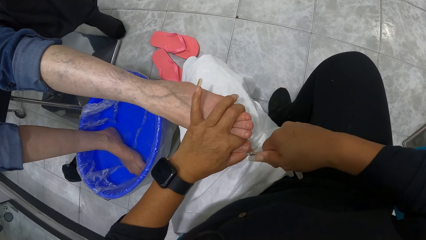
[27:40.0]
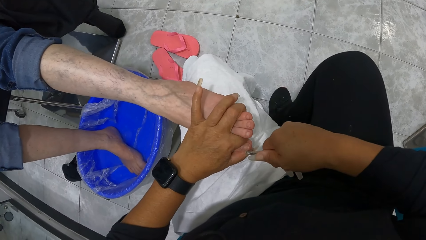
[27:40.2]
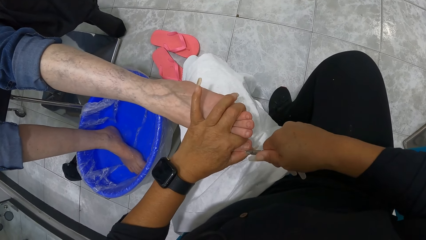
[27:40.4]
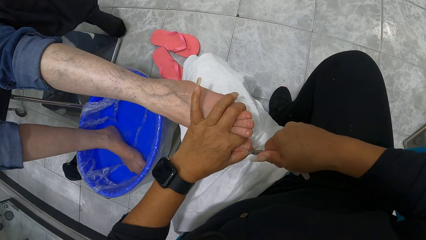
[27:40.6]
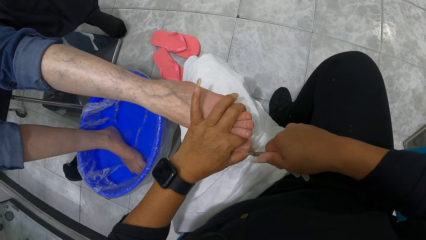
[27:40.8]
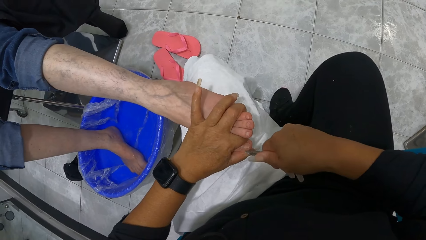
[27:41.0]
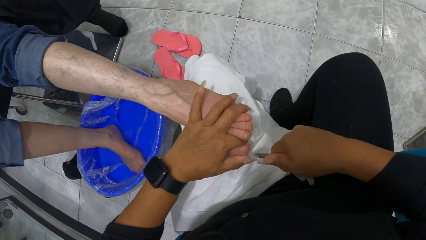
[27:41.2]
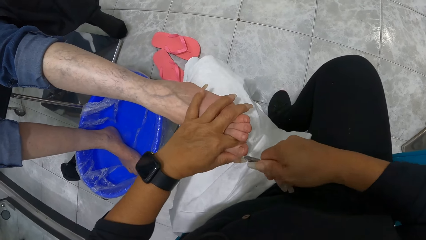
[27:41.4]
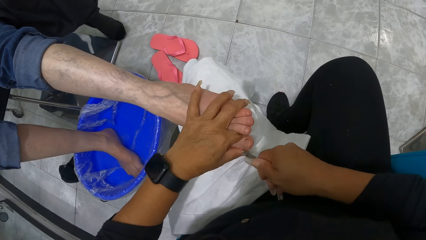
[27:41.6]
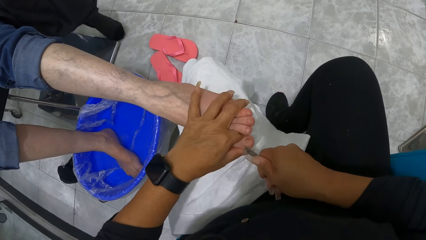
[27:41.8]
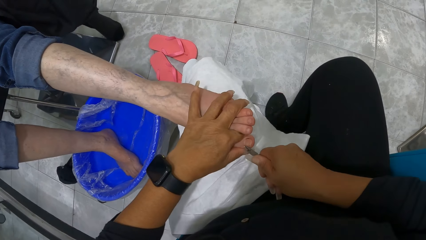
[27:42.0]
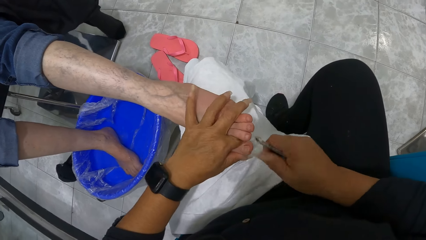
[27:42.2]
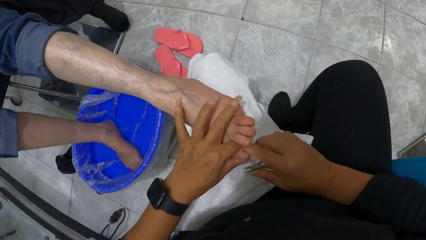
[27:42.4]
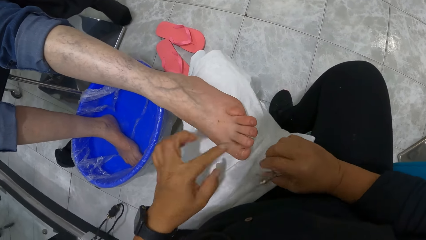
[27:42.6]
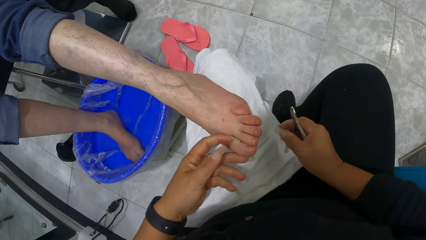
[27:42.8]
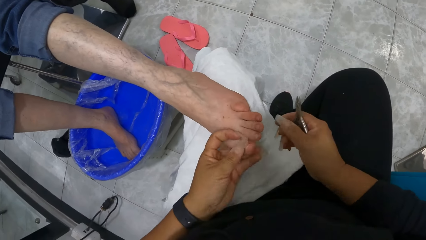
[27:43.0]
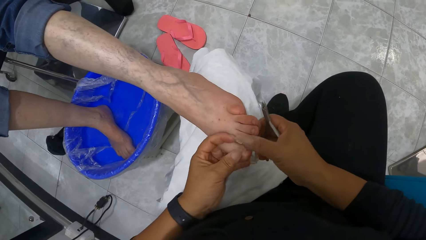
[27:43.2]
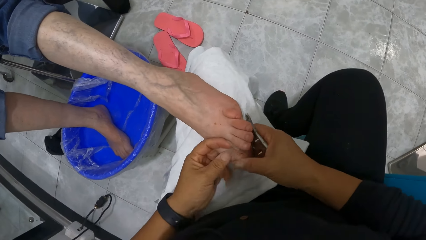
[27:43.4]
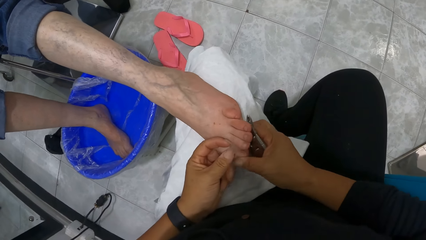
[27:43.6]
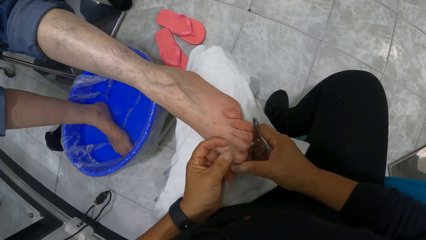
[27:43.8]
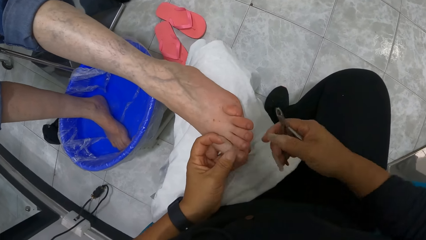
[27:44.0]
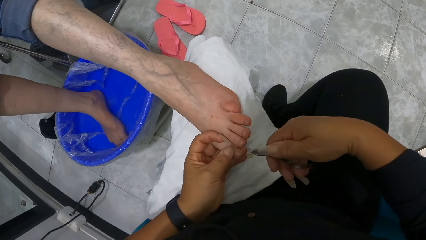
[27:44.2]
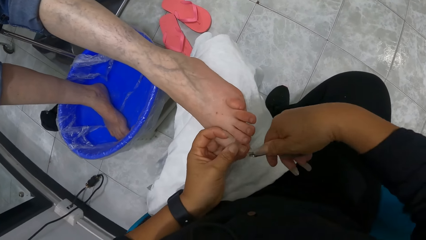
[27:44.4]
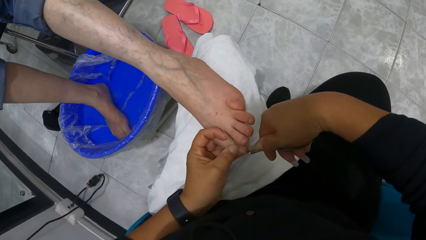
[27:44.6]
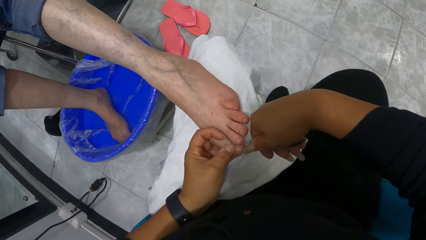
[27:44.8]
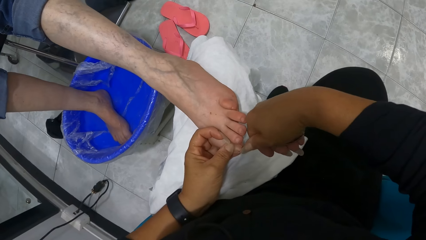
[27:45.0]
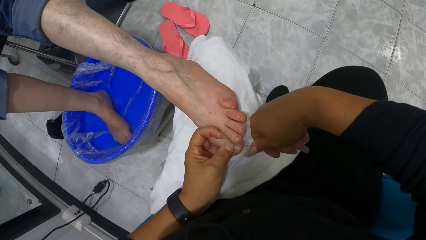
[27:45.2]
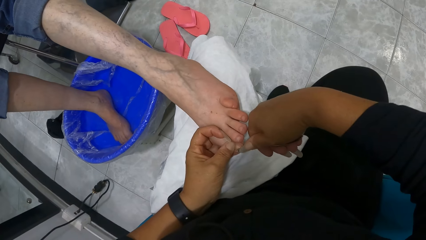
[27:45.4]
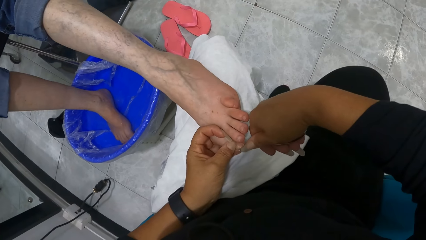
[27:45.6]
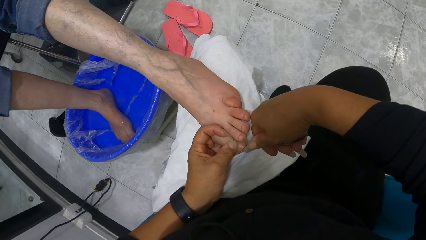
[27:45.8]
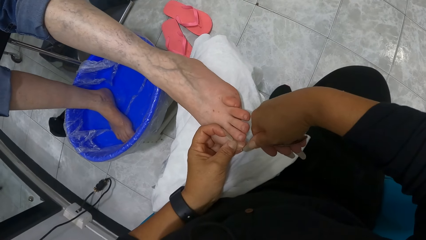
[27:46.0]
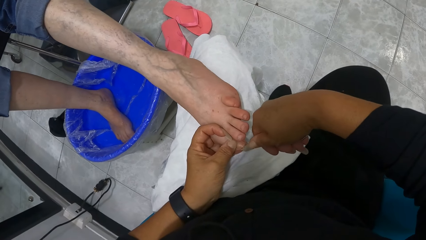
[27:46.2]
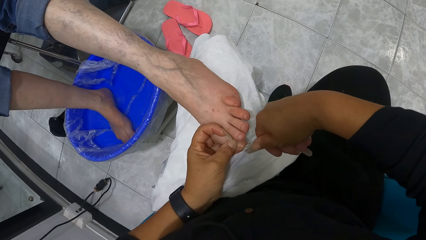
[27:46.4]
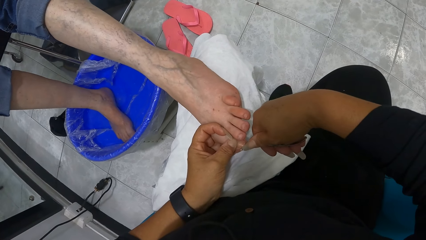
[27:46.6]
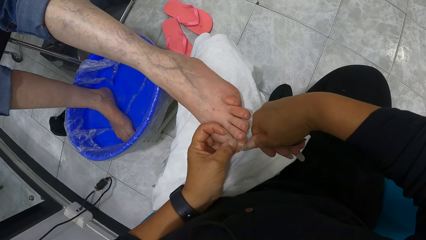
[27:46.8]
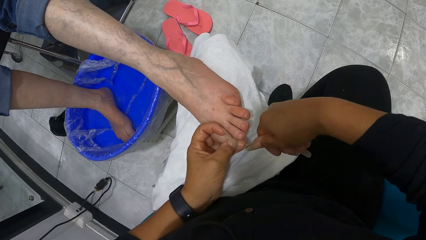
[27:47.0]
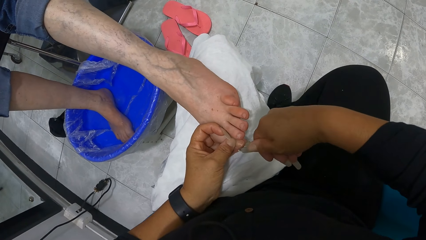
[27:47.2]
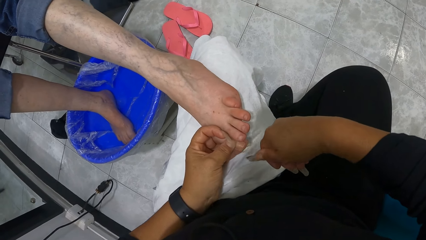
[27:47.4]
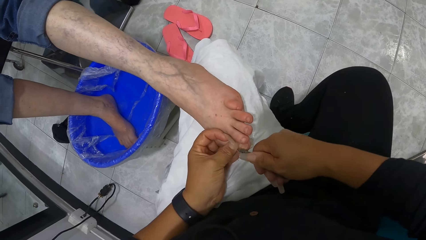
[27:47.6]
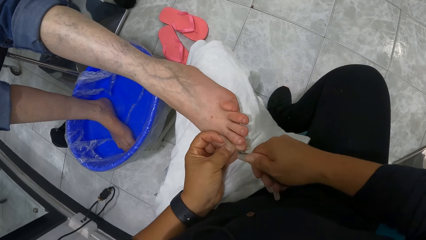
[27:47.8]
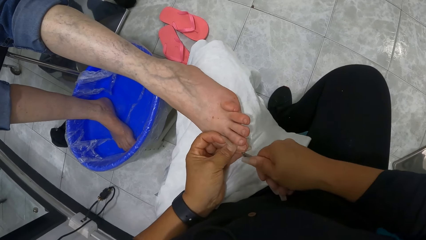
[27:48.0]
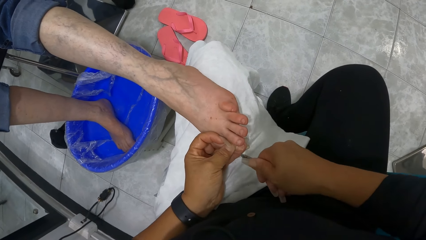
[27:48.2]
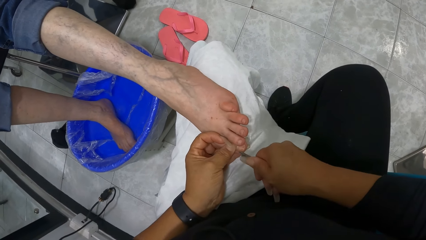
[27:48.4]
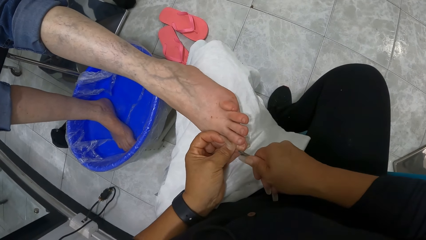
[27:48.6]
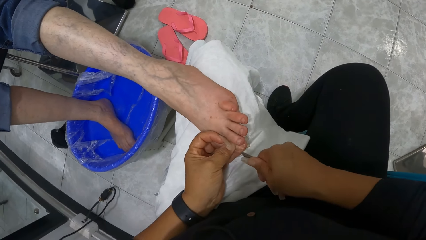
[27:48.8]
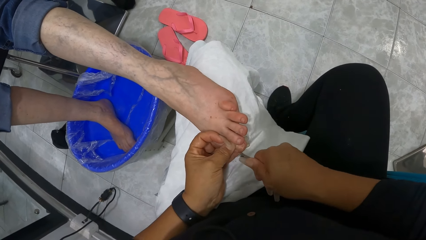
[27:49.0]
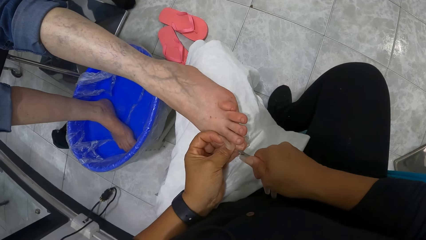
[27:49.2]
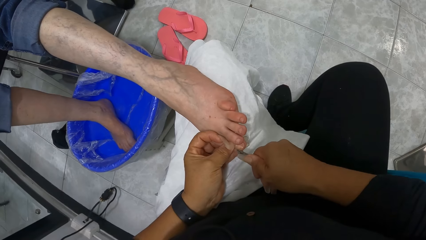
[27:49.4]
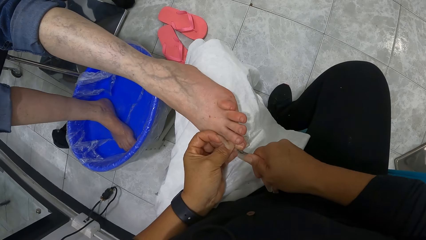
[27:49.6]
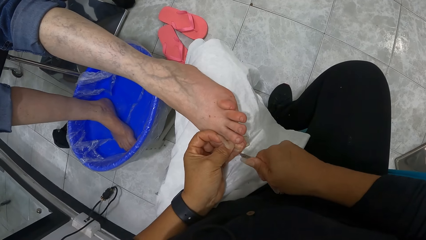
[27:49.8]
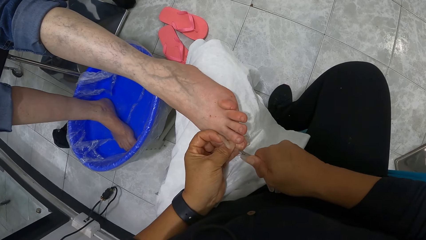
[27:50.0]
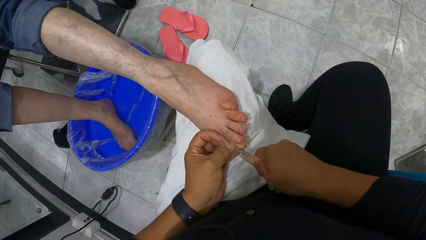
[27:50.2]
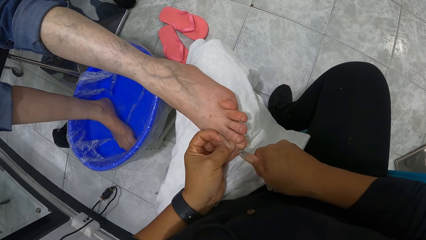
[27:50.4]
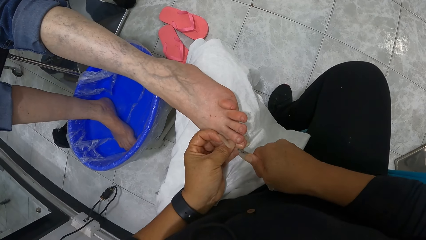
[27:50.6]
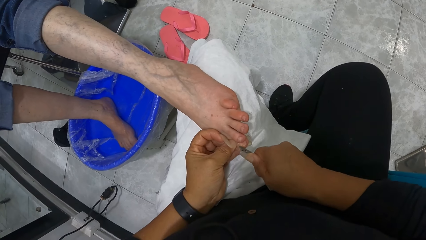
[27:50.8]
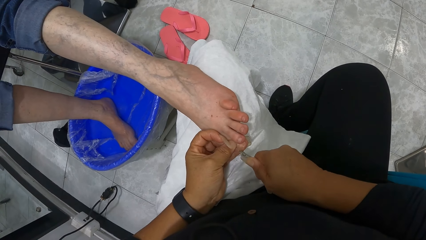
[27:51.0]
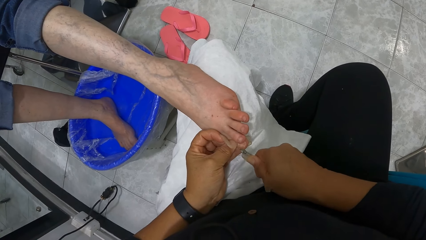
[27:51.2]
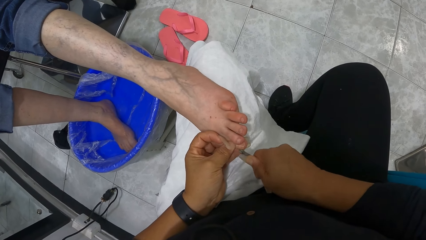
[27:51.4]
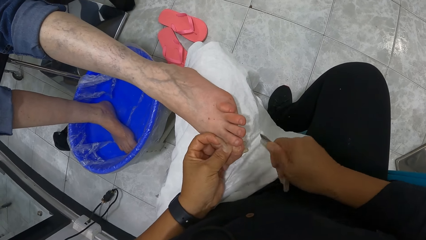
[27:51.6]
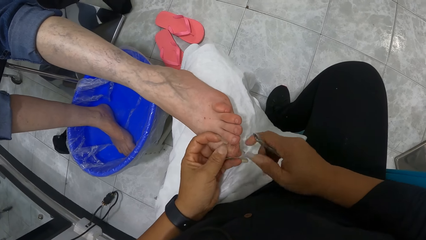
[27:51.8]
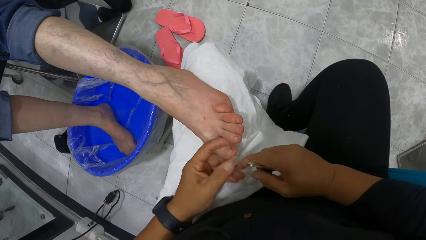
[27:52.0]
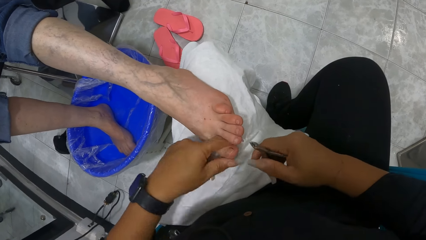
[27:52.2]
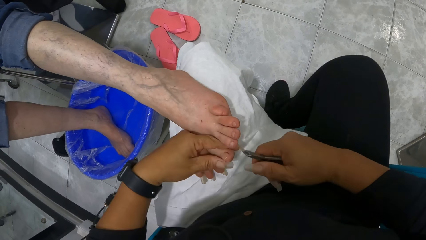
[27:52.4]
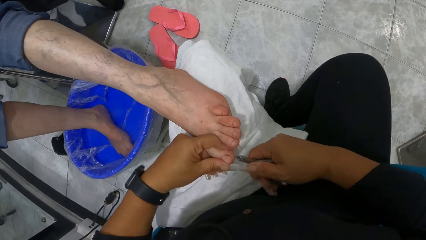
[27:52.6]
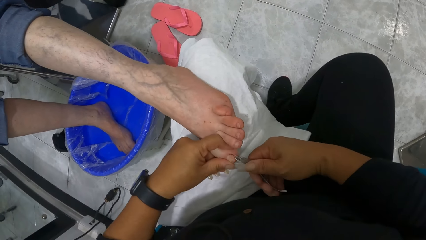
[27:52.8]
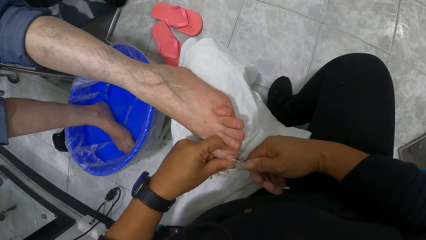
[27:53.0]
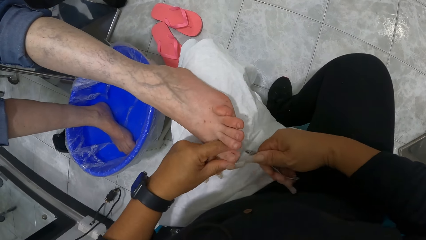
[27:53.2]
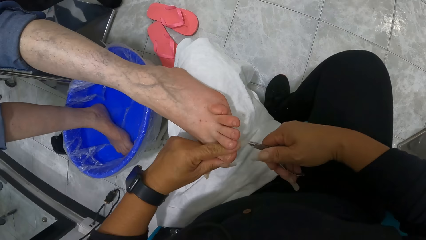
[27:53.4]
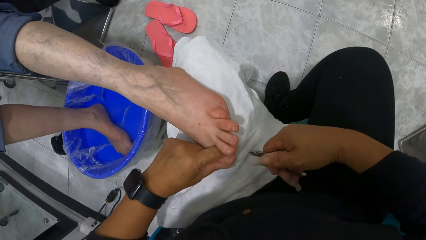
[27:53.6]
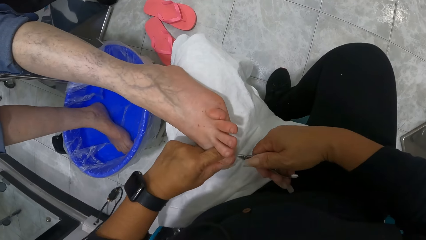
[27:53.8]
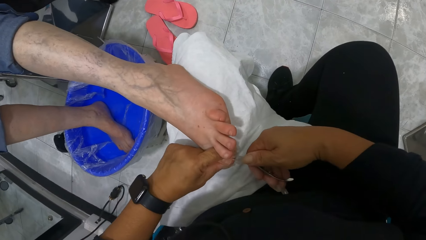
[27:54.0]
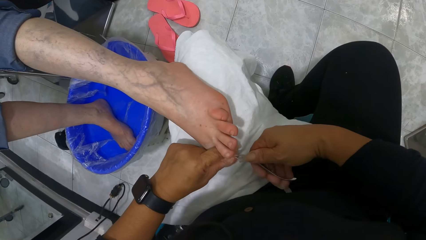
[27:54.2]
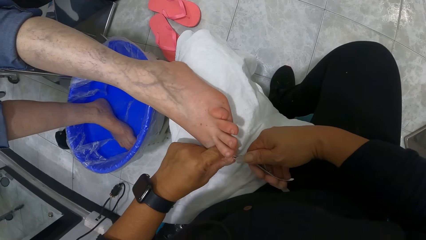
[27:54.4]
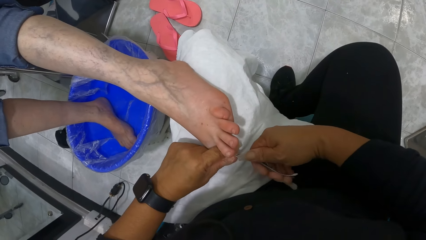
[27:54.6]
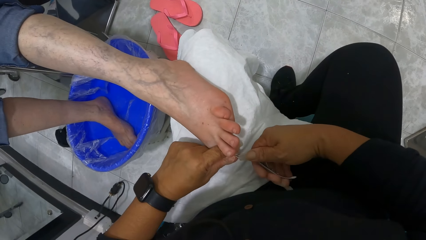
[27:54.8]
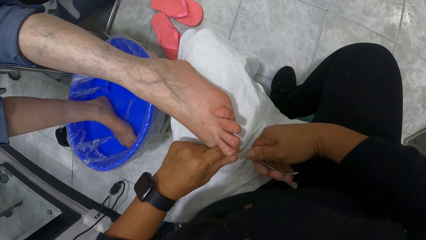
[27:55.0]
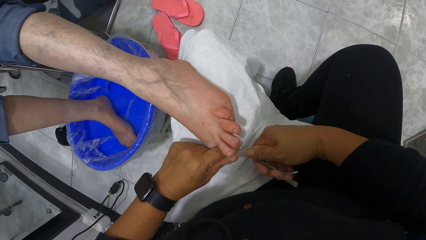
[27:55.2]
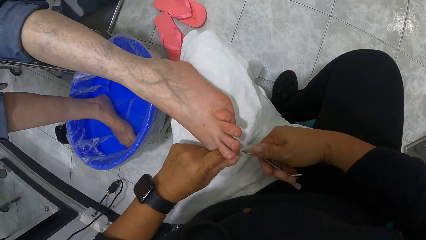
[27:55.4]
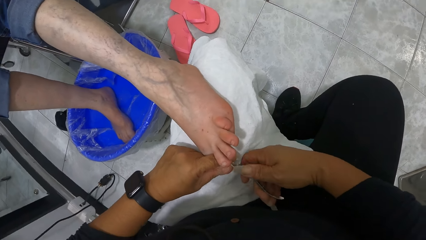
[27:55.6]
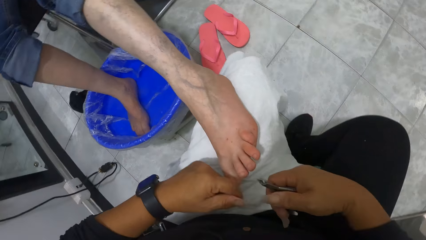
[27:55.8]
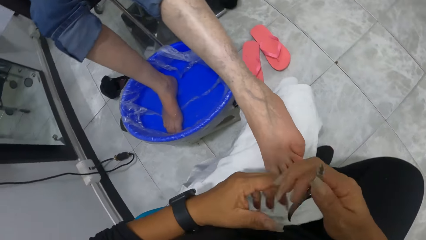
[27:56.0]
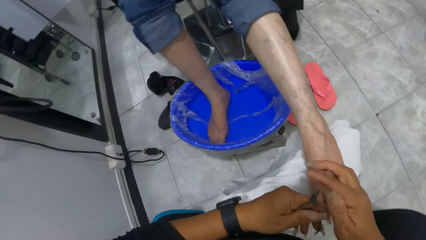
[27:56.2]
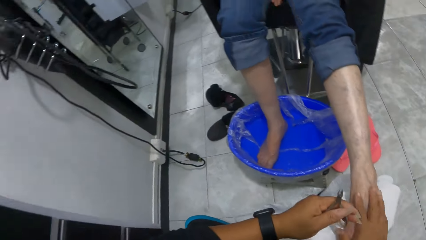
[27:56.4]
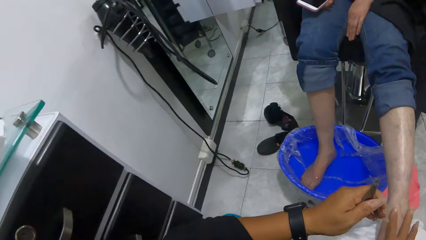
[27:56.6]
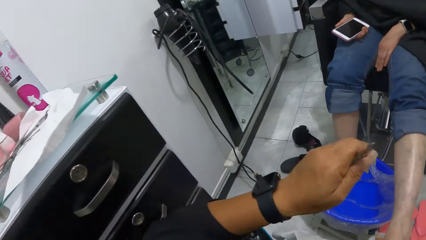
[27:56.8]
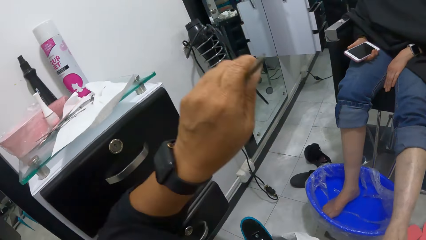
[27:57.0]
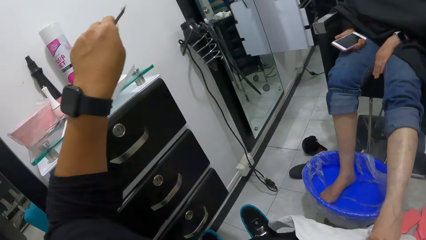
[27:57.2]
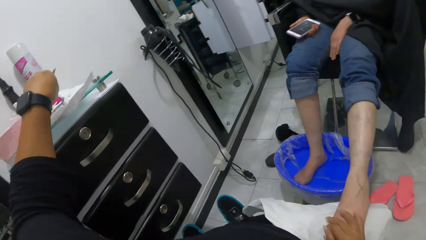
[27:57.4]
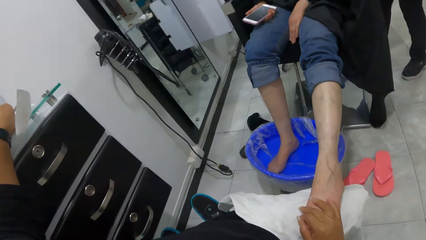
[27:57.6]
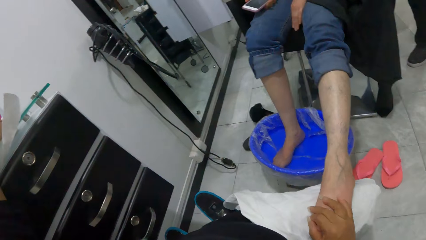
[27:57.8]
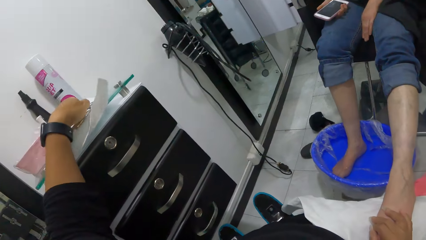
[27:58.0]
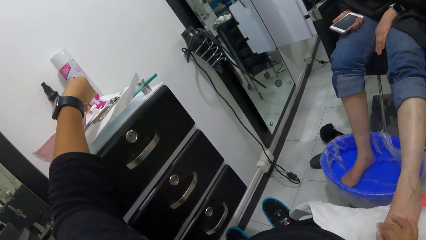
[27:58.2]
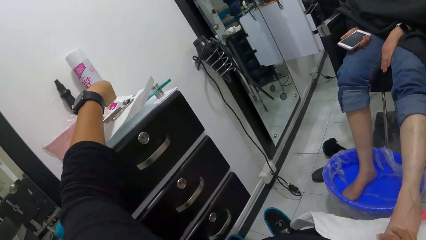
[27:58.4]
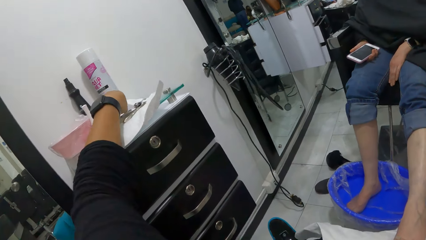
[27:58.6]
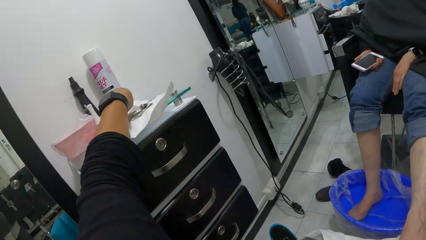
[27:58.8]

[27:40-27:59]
The camera wearer wipes the left big toe of the woman with her right hand. She lifts her left hand from the left big toe of the woman. She holds the left big toe of the woman with her left hand. She wipes the leg with the hand. She removes the cuticles on the left big toe of the woman with the cuticle remover in her right hand. She wipes the left big toe of the woman with her right hand. She removes the cuticles on the left big toe of the woman with the cuticle remover in her right hand. She transfers the cuticle remover from her right hand to her left hand. She touches the left foot of the woman with her right hand. She raises the hand. She places the cuticle remover in her left hand on a tissue on a drawer.
